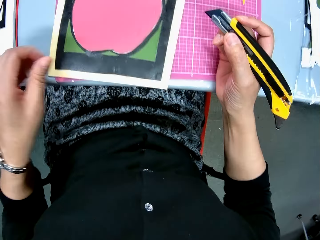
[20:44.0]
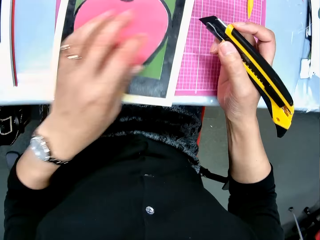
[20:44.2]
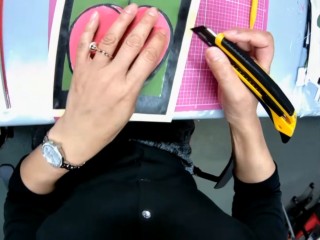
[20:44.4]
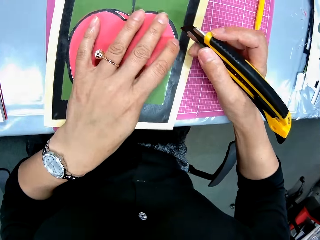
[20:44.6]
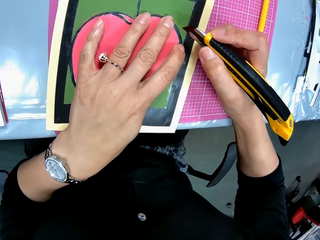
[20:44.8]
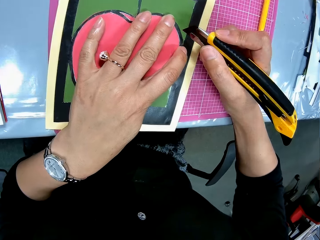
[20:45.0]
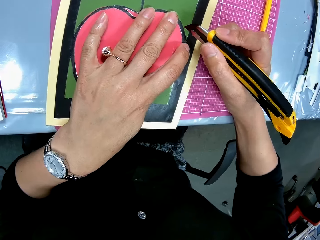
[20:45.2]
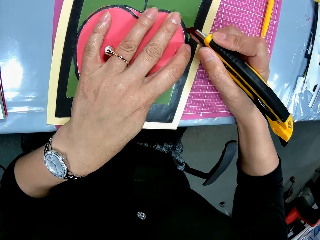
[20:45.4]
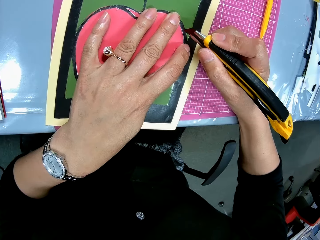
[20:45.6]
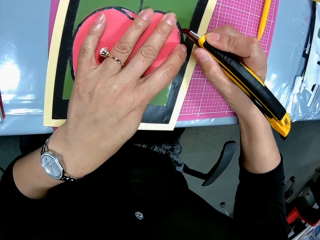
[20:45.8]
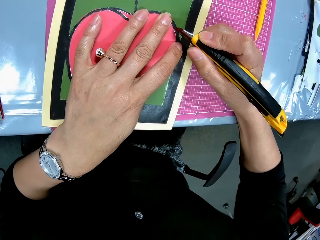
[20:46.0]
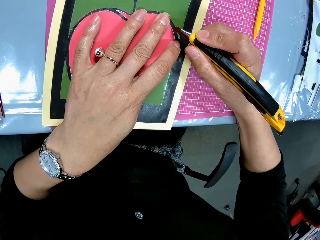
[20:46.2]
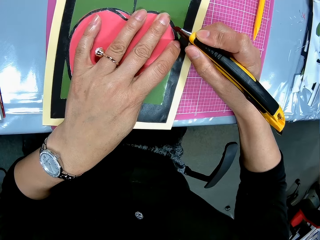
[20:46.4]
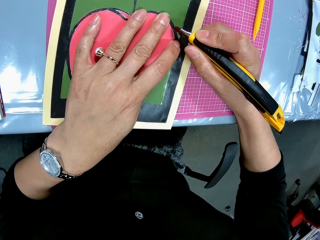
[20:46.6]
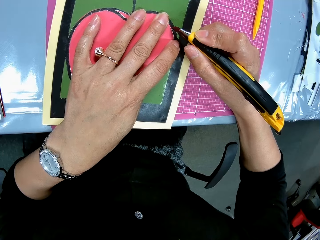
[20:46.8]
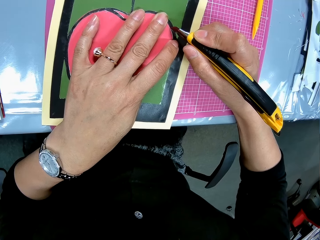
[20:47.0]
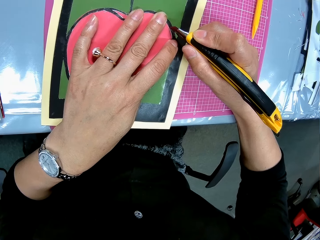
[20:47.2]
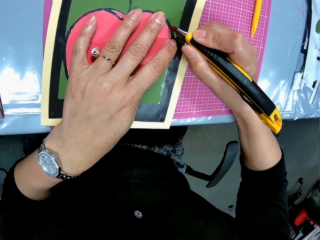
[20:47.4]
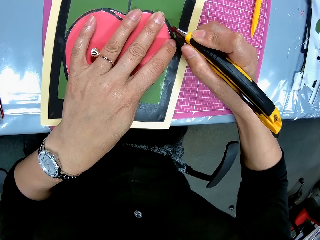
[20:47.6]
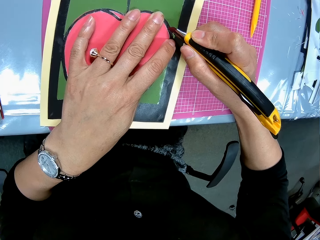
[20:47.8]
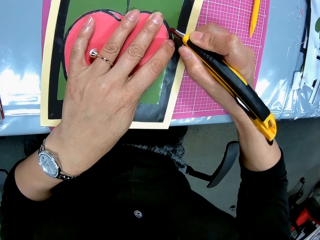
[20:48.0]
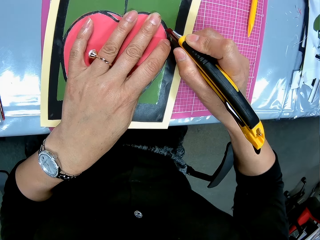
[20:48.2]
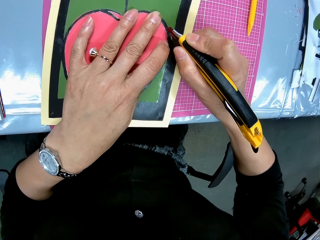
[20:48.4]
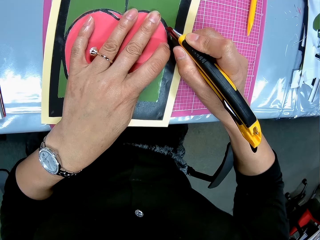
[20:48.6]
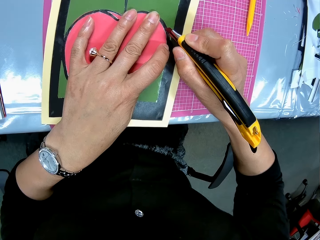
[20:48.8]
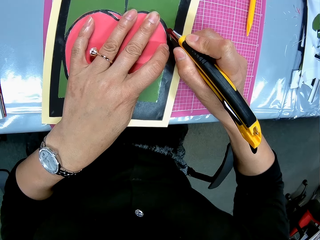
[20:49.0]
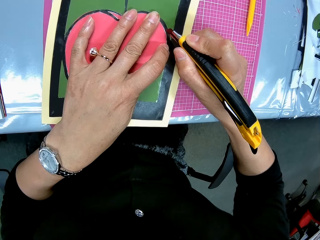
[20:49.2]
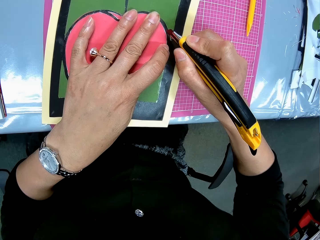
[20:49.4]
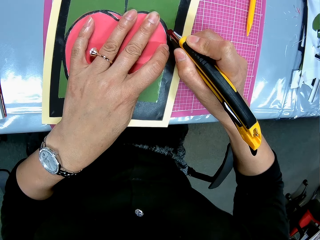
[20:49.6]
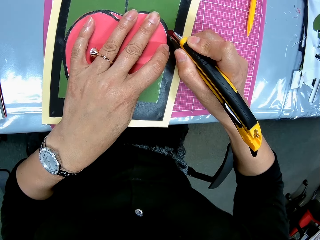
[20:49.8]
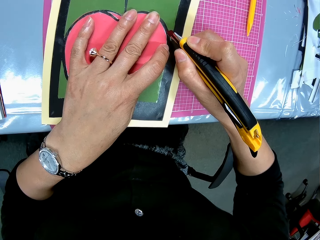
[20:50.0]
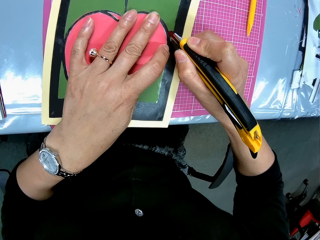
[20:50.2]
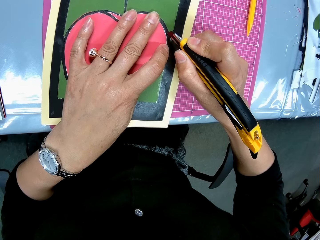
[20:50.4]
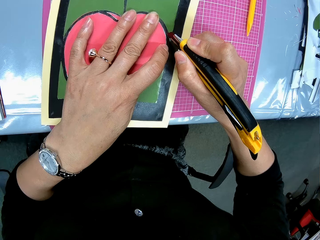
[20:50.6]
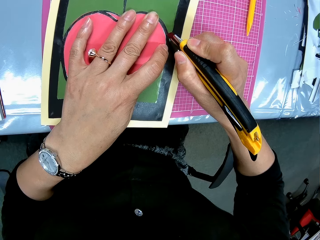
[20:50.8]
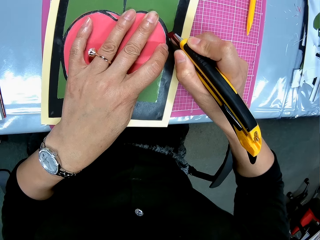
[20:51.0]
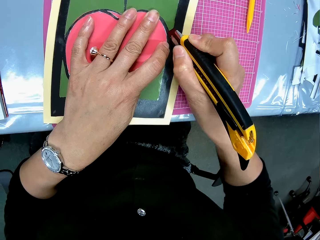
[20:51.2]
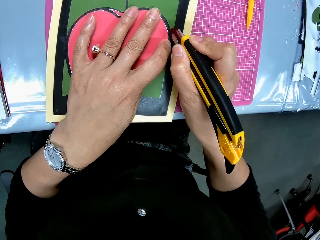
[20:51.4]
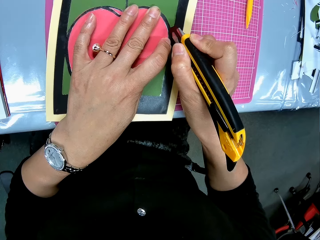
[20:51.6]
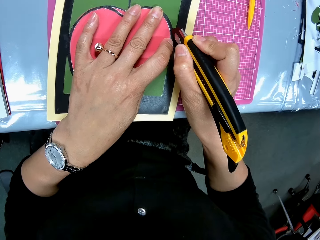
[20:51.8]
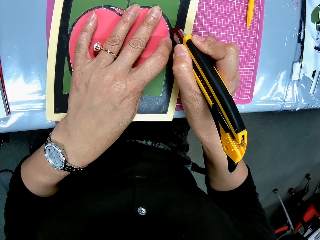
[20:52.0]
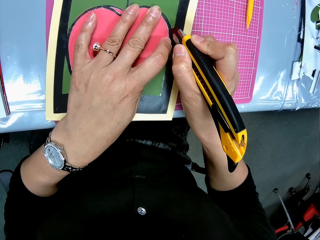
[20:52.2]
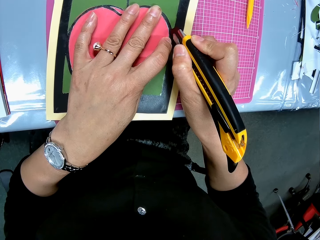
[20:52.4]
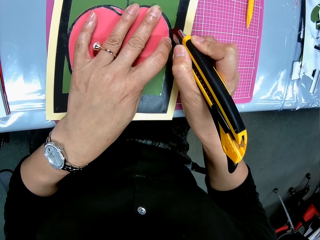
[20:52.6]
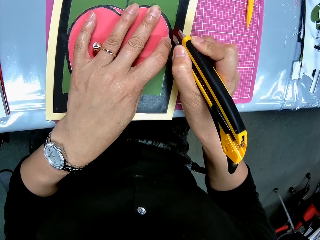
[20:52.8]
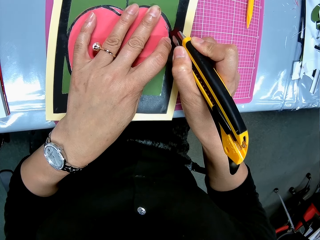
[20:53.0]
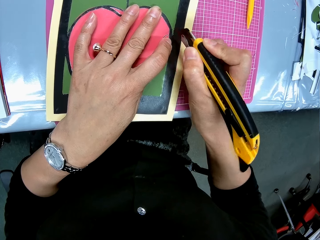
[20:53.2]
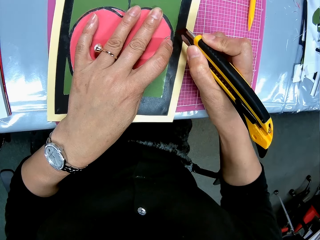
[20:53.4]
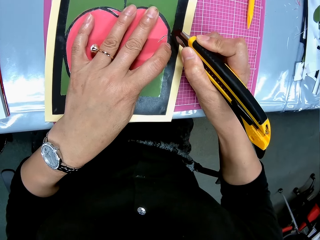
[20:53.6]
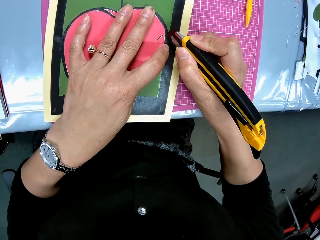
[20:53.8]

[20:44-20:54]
The camera wearer cuts the cardboard with the cutter.

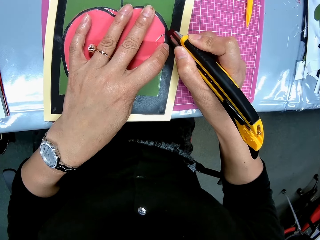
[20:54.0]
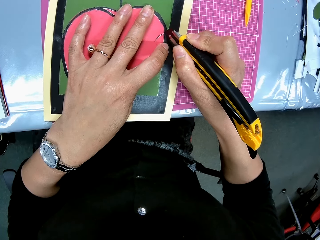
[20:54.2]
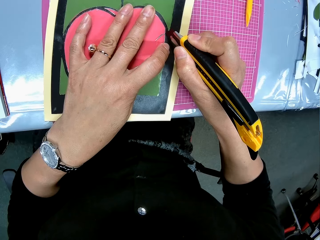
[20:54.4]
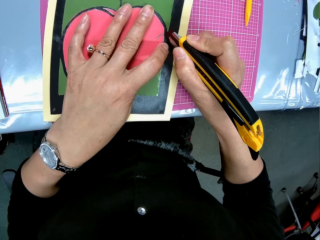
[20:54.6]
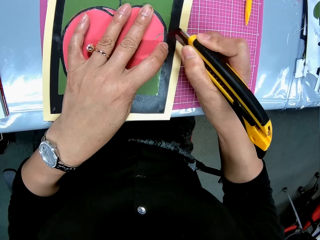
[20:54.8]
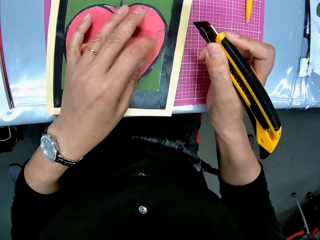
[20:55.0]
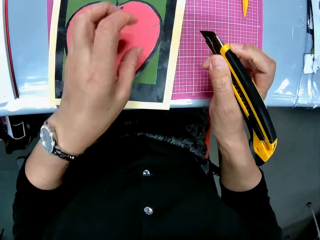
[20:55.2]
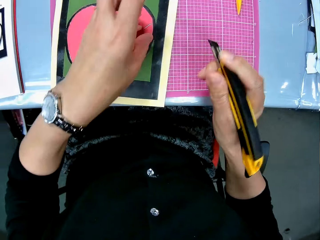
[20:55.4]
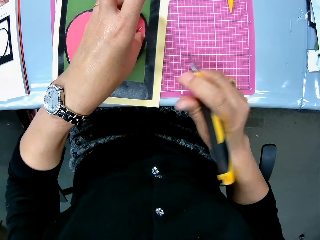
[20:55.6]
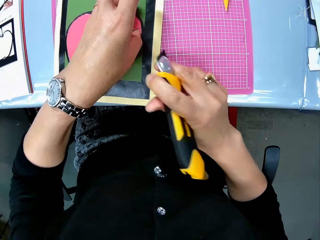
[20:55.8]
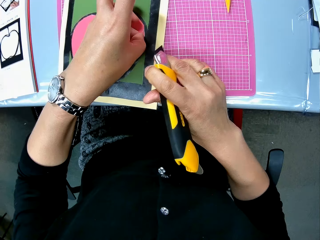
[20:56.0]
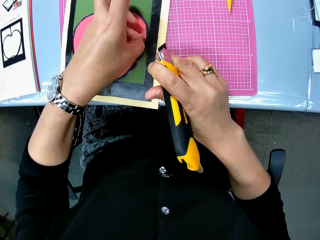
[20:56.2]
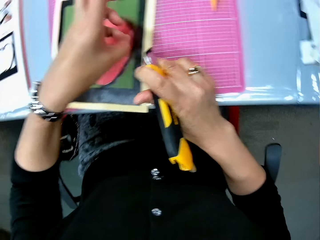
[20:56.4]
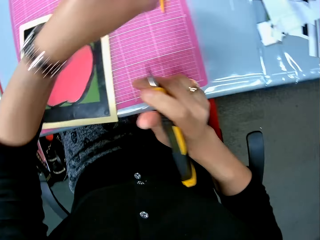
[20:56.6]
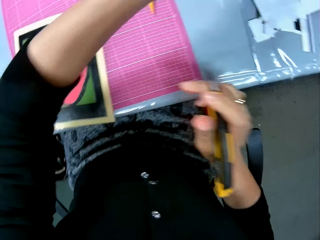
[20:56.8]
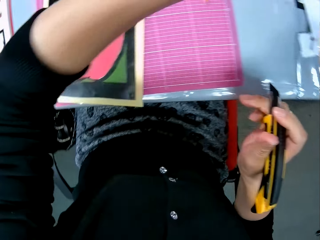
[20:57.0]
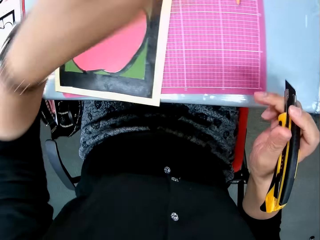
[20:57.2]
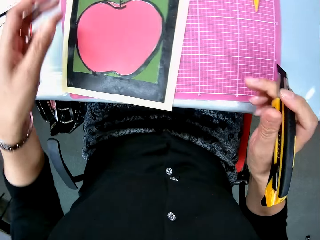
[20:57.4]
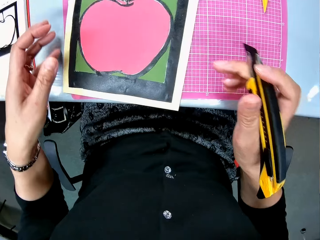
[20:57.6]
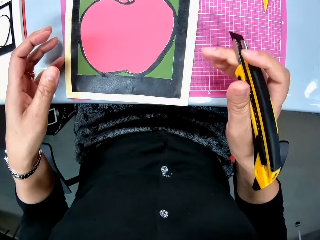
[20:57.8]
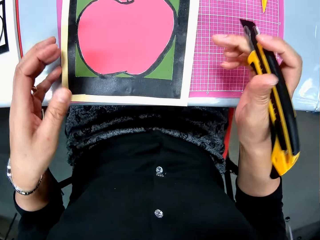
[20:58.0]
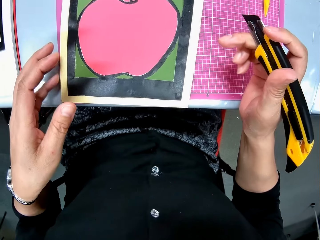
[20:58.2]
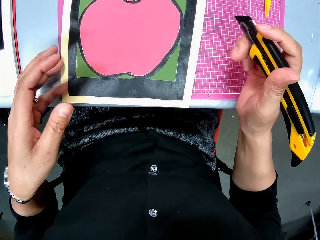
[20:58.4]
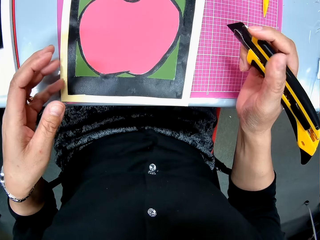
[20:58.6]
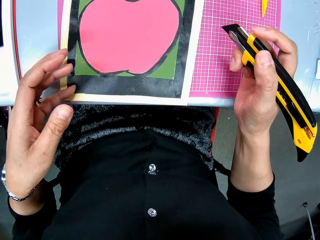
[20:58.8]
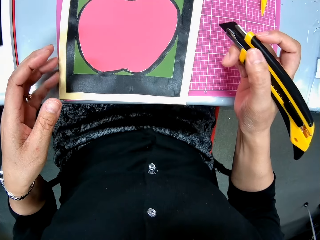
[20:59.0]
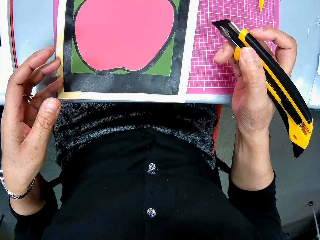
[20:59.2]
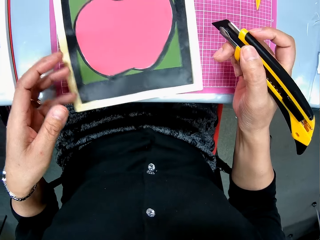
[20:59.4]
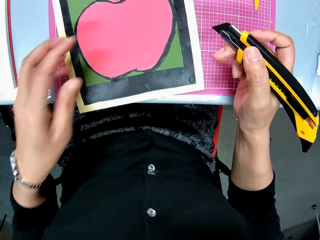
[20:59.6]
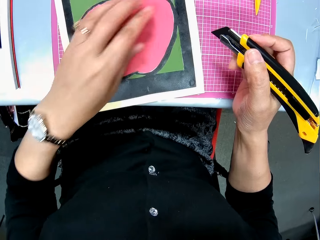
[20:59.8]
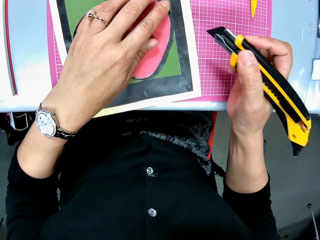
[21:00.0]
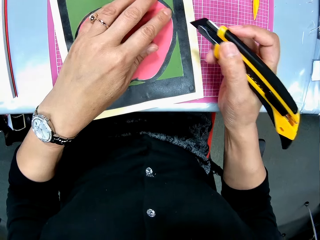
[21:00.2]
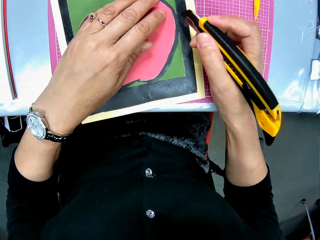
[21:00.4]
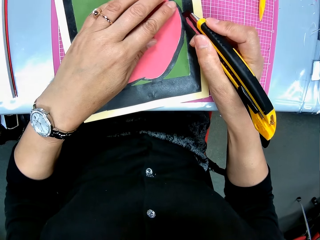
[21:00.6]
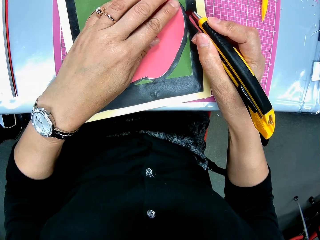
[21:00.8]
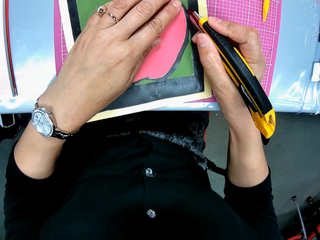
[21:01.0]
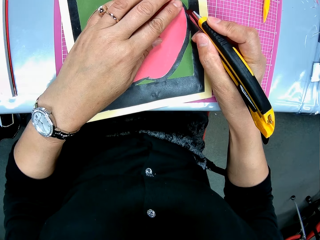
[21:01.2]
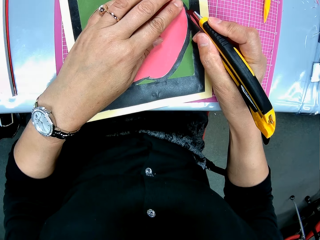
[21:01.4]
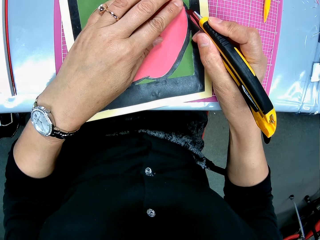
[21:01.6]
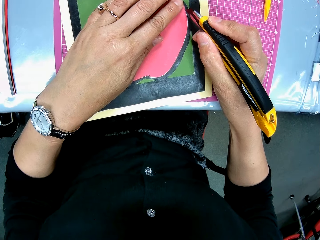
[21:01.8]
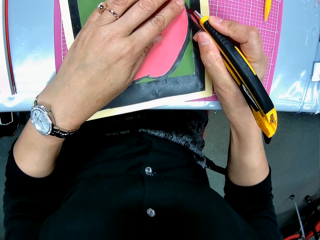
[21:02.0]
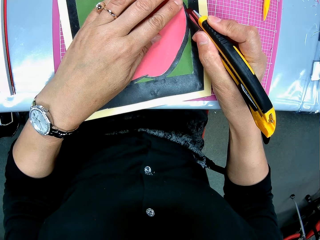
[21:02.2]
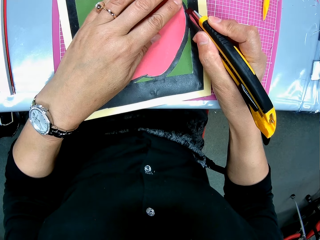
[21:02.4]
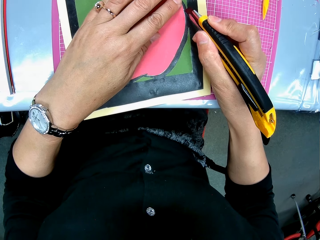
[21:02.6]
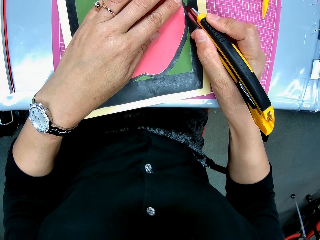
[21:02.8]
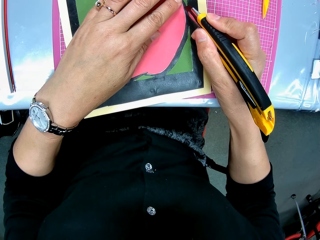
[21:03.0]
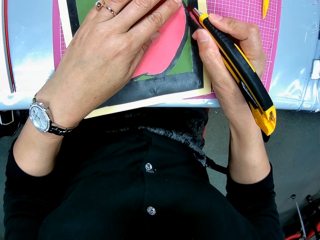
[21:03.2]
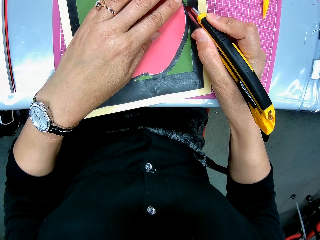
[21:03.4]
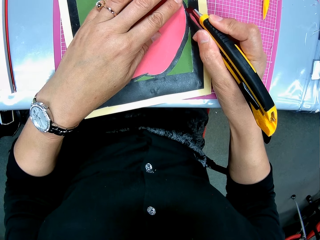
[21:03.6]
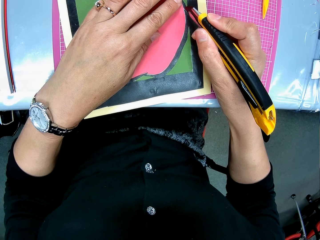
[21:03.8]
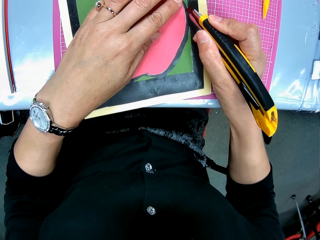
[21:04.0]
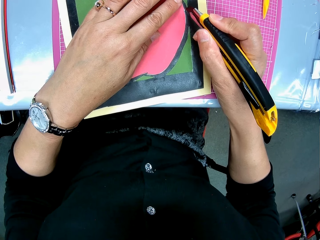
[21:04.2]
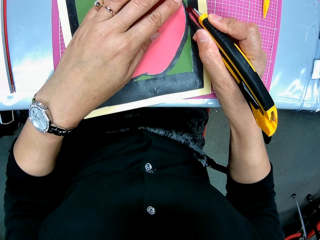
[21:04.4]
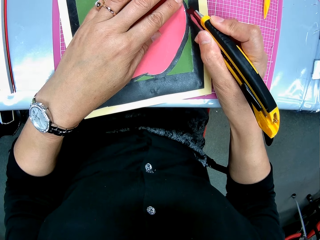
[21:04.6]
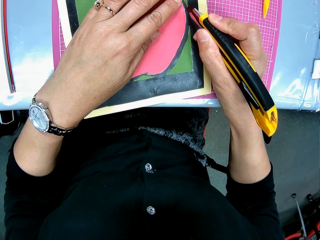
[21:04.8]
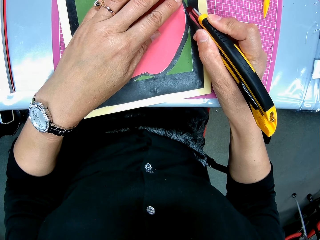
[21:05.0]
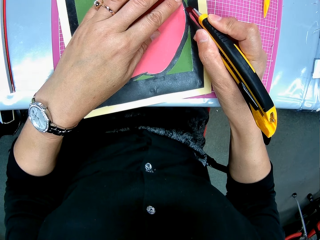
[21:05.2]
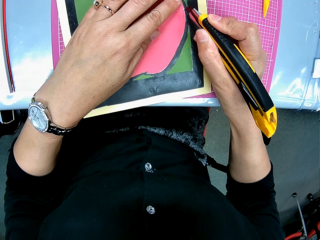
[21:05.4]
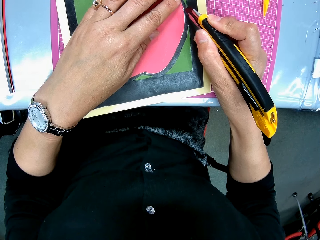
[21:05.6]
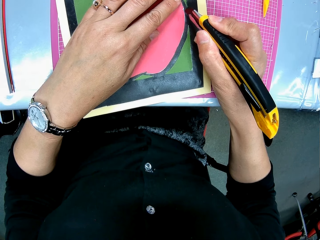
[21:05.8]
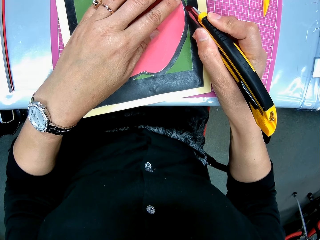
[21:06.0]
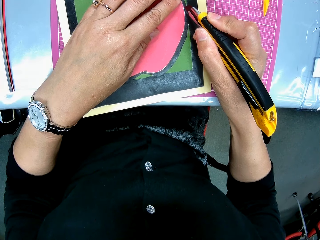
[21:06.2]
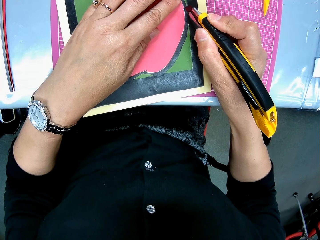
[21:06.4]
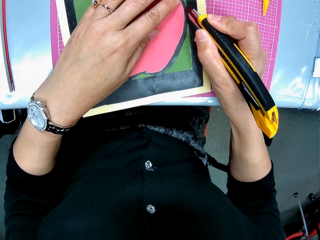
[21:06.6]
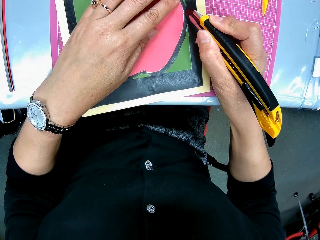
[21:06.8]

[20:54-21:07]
The camera wearer removes a piece of paper on the drawing. They put the paper on the table. They continue to cut the cardboard with the cutter.
